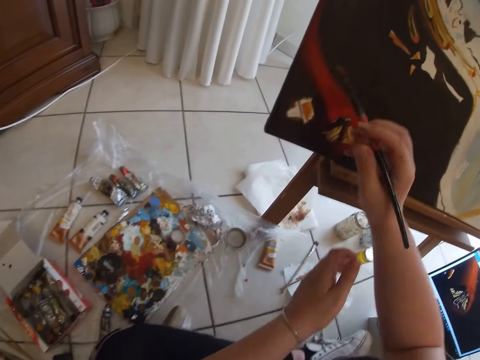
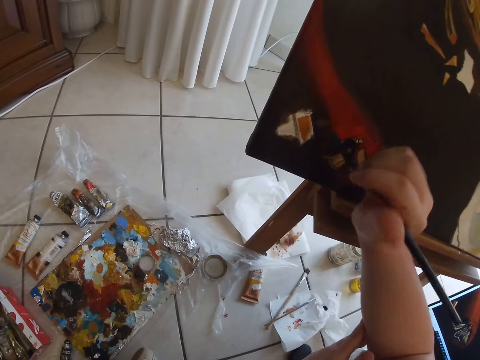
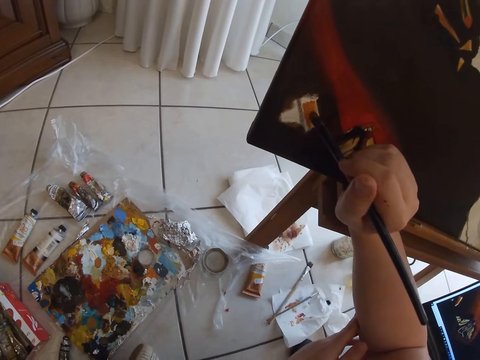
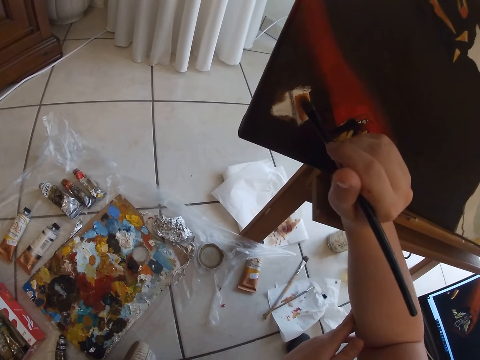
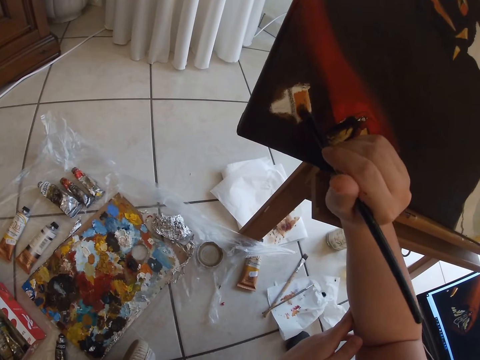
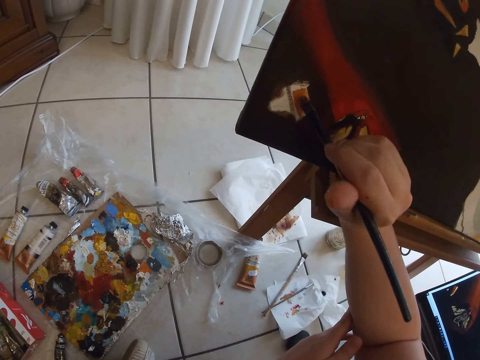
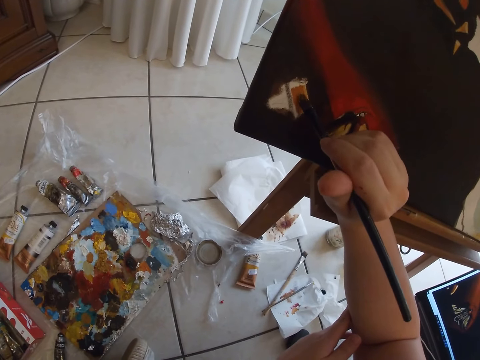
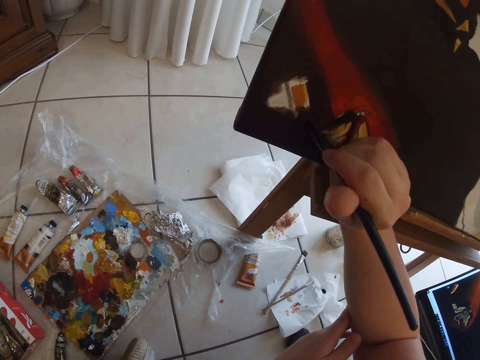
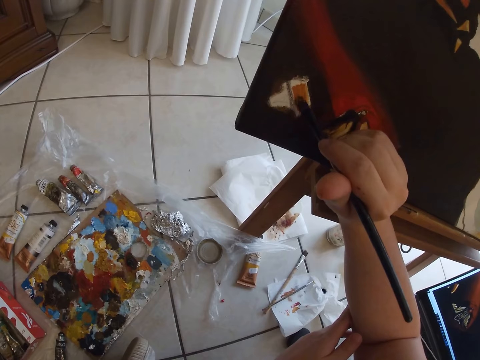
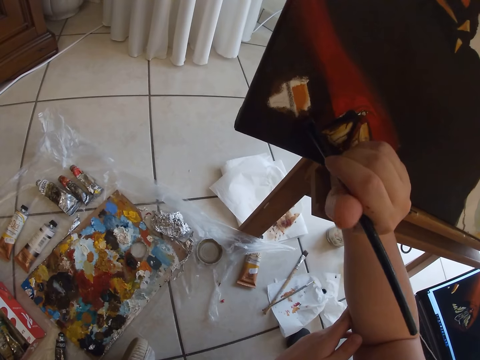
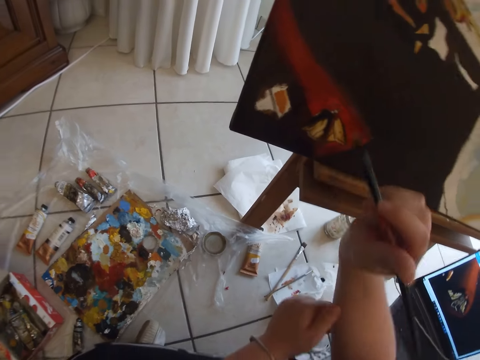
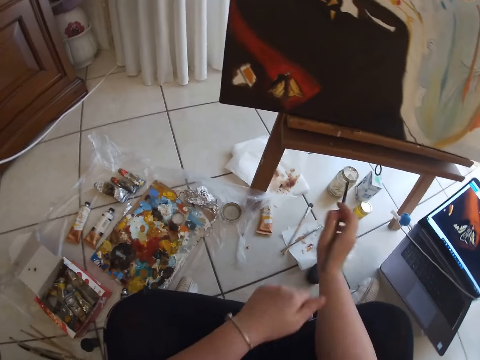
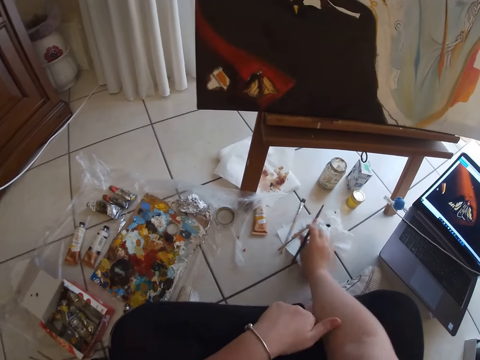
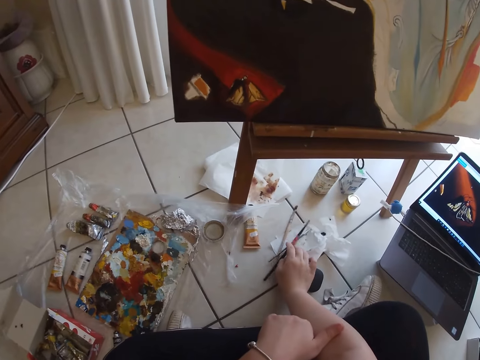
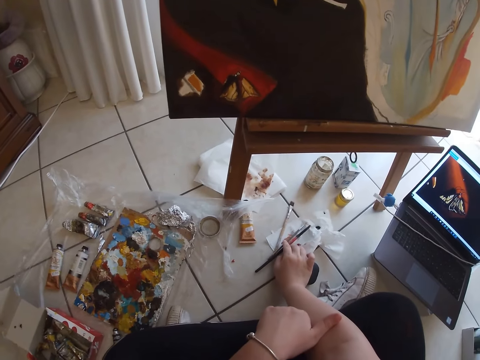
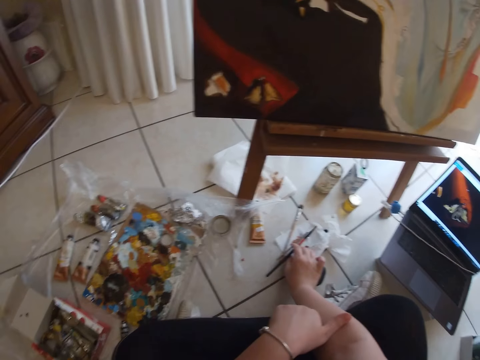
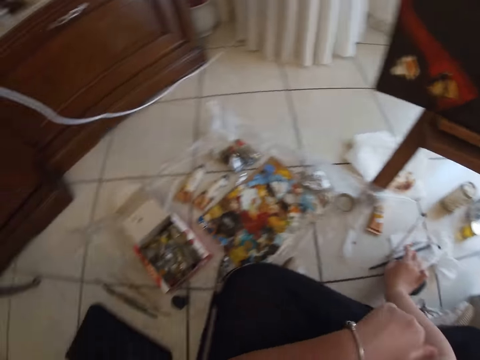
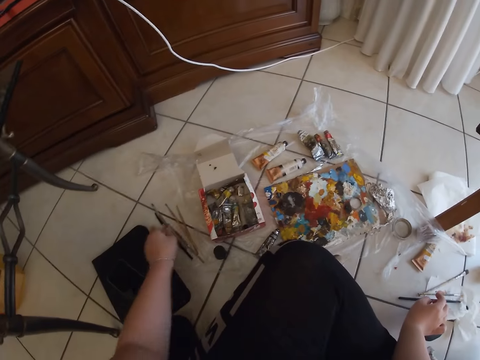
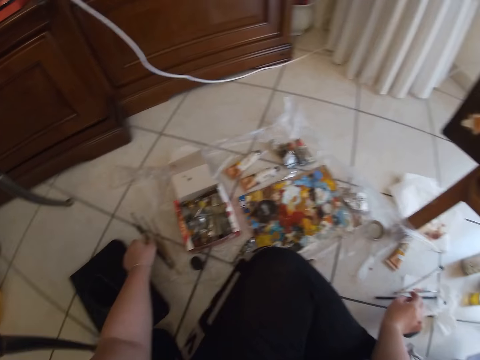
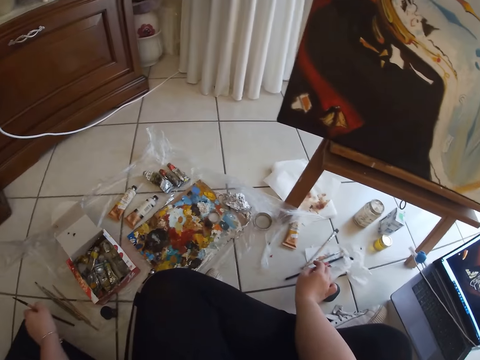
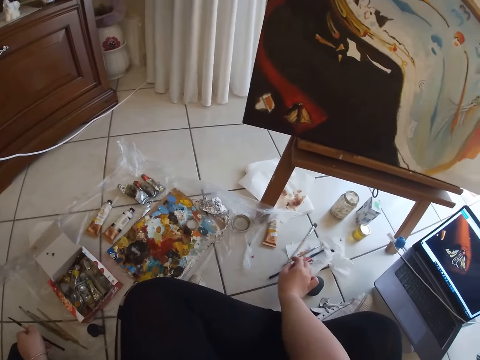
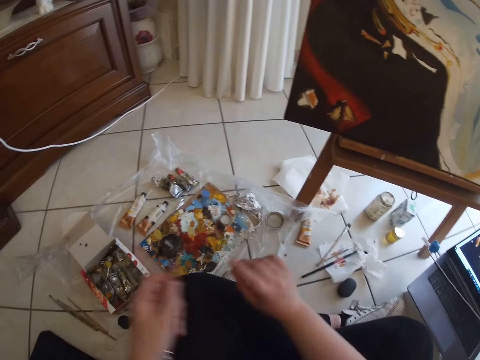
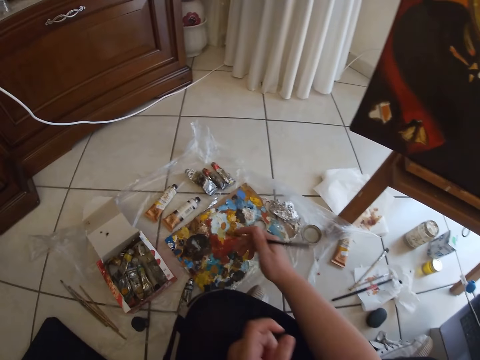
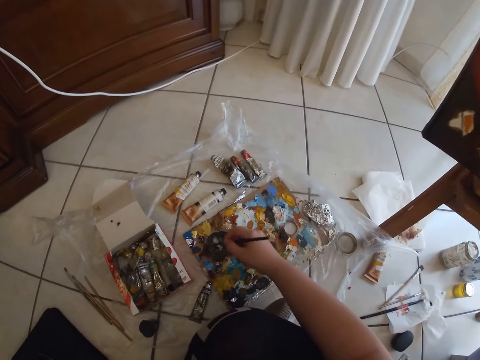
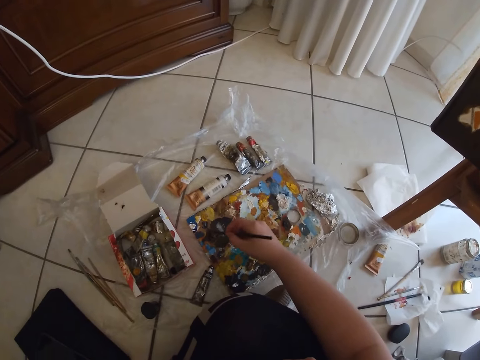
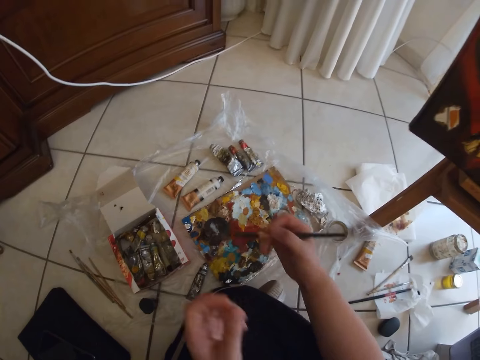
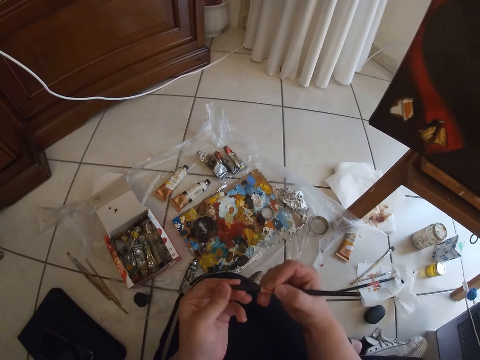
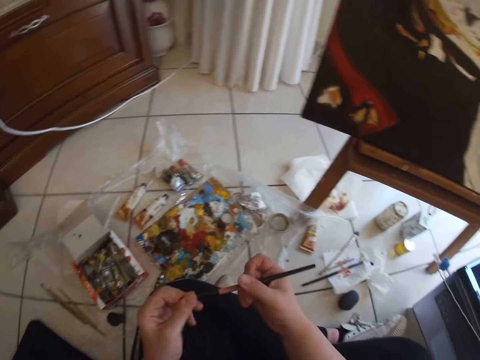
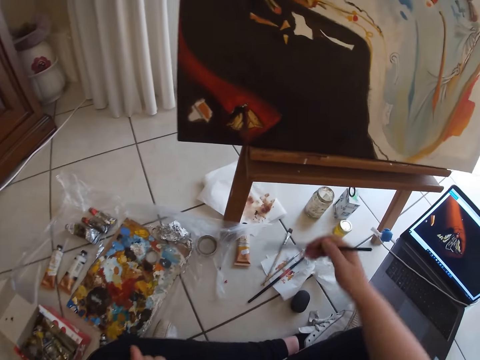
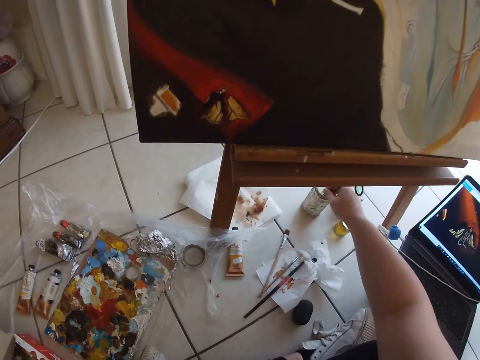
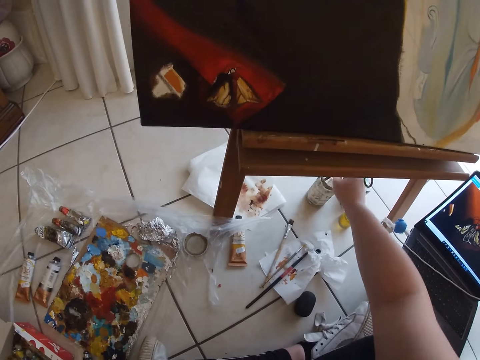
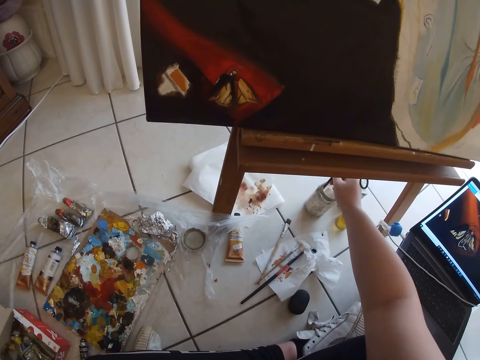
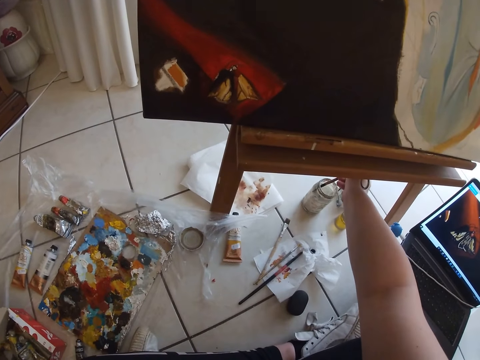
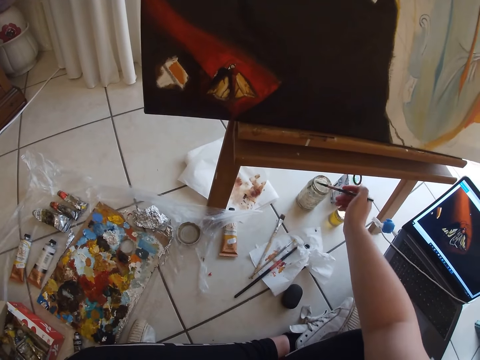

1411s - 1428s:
The camera wearer paints wall art with the painting brush in his right hand. He removes the painting brush from the painting. He drops the painting brush in his right hand on the floor. He picks up another painting brush from the ground with his left hand. He passes the painting brush in his left hand to his right hand. He dips the painting brush in his right hand on a paint on the floor. He touches the painting brush in his right hand with his left hand. He dips the painting brush in his right hand into another paint in a container on the floor.

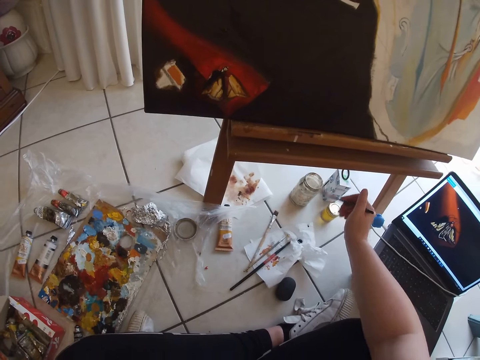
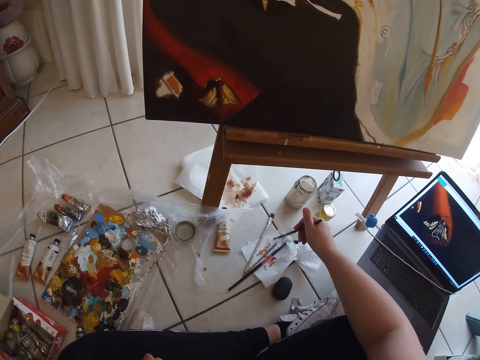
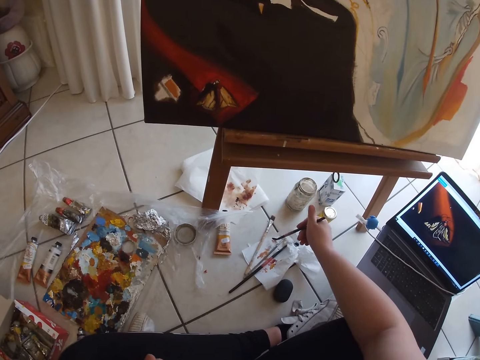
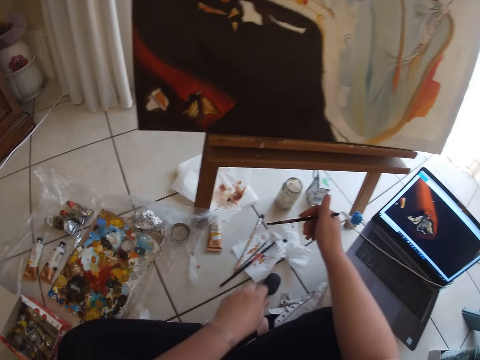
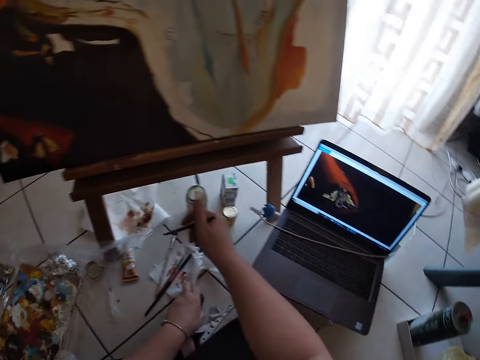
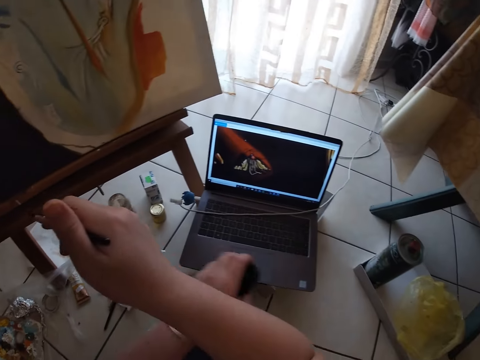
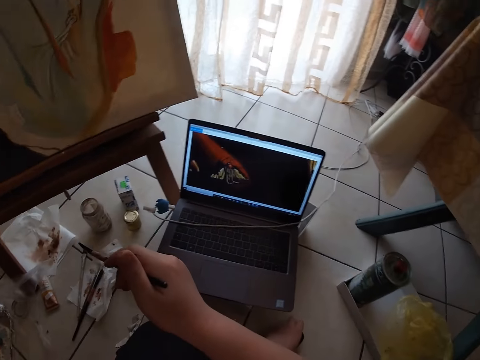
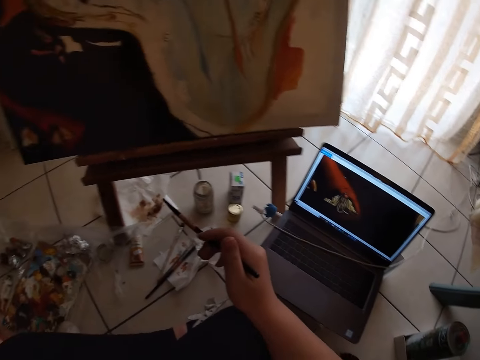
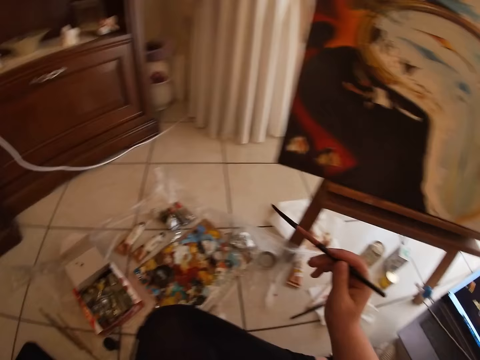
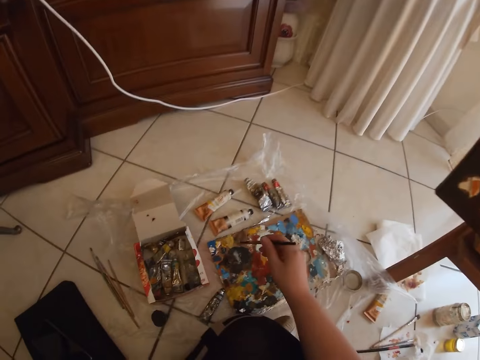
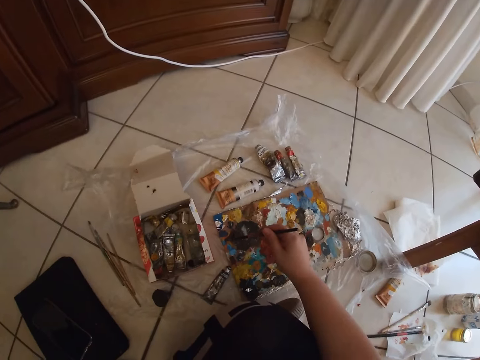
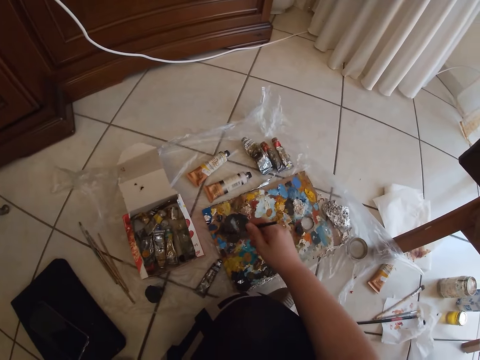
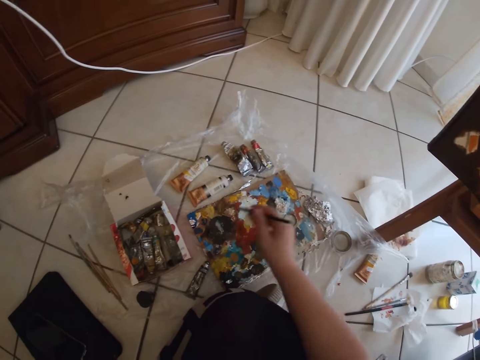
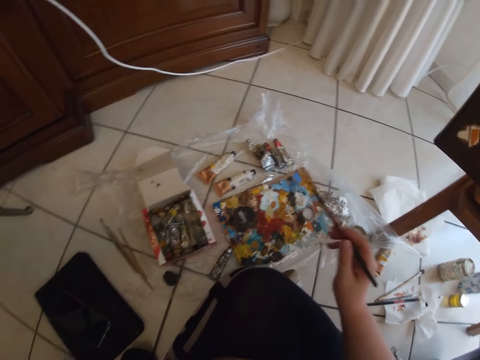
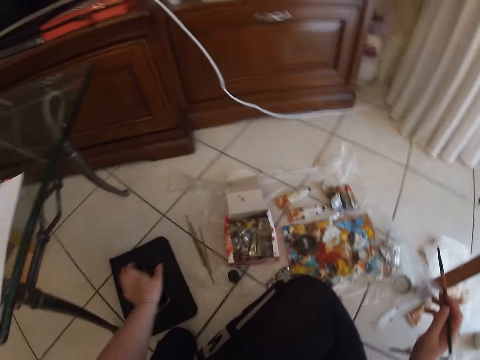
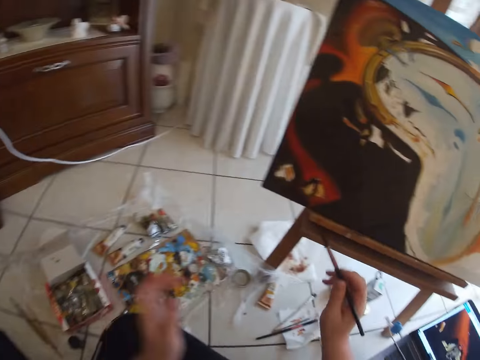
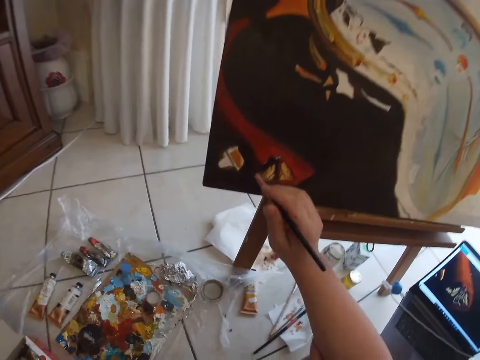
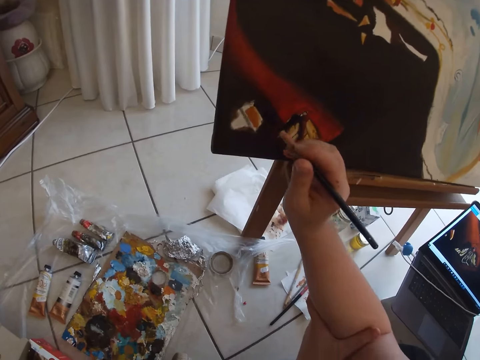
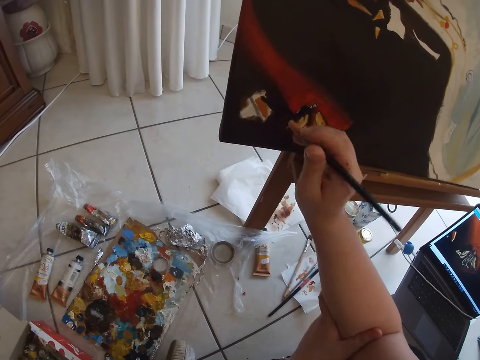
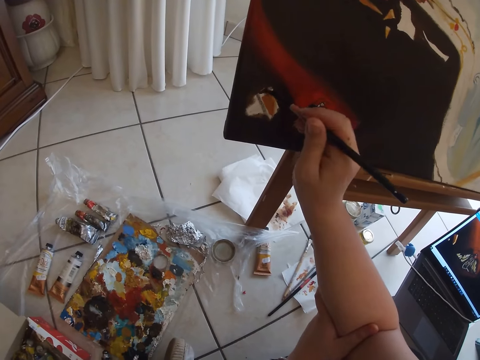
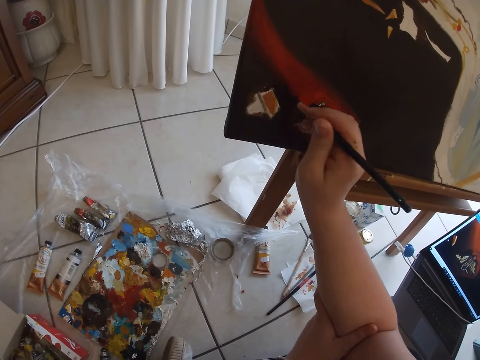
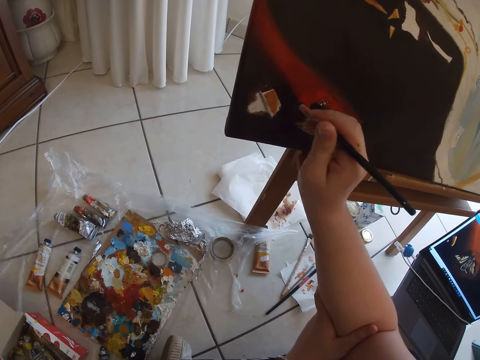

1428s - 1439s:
The camera wearer sprinkles the painting brush on a paper on the floor. He adjusts a container on the floor with his left hand. He dips the painting brush in his right hand on the paint on the floor. He paints wall art with the painting brush in his right hand.
